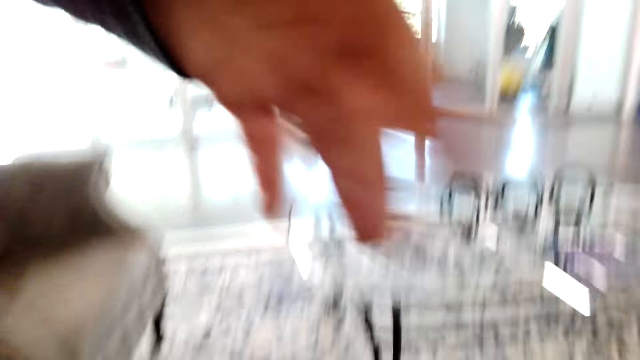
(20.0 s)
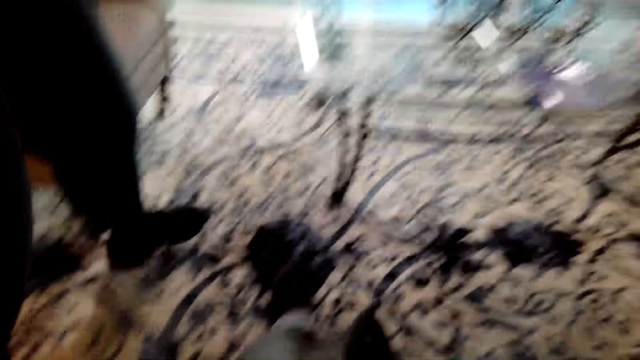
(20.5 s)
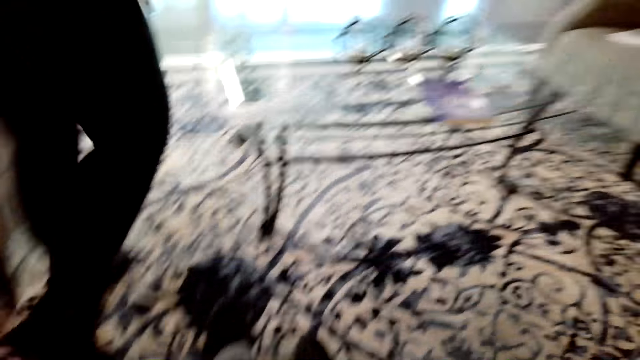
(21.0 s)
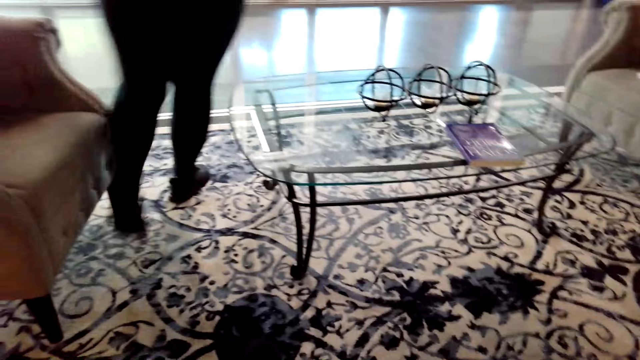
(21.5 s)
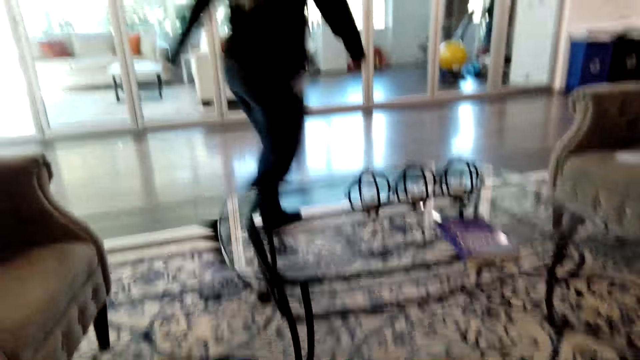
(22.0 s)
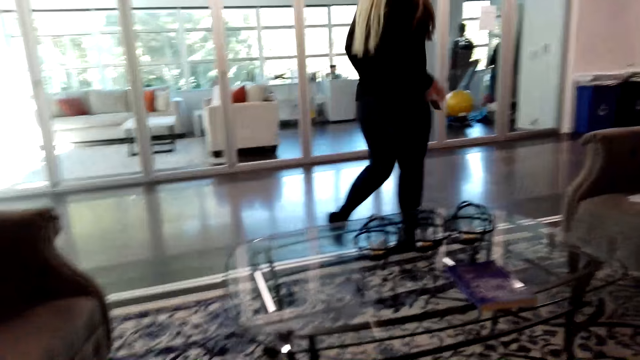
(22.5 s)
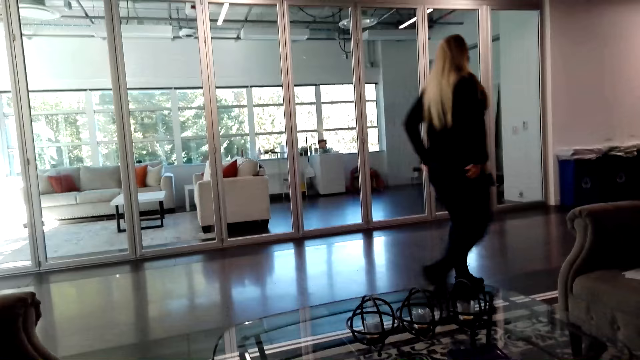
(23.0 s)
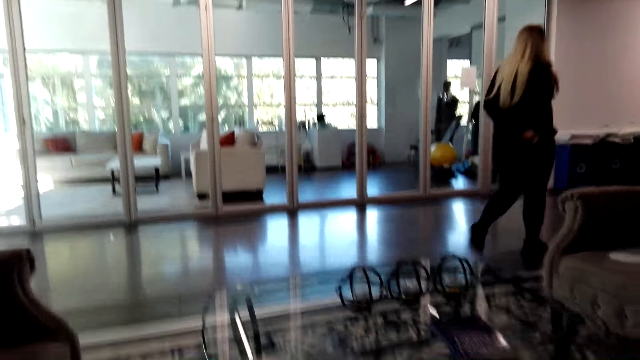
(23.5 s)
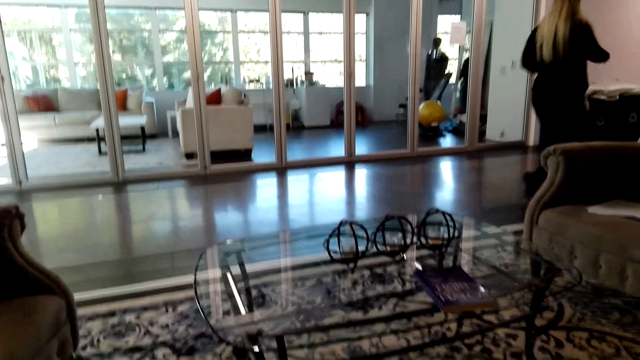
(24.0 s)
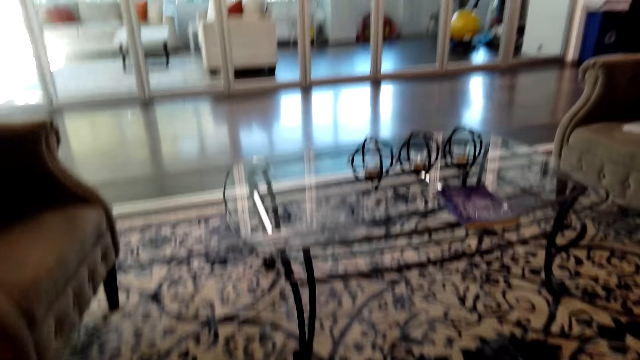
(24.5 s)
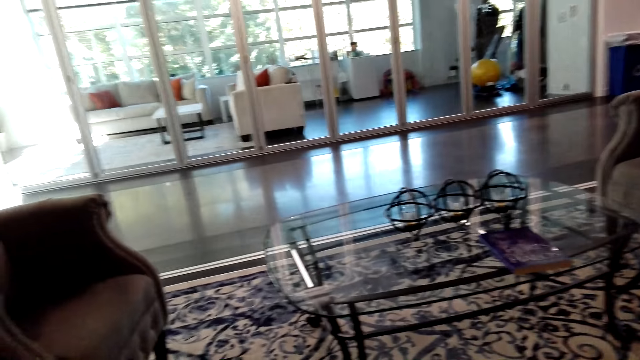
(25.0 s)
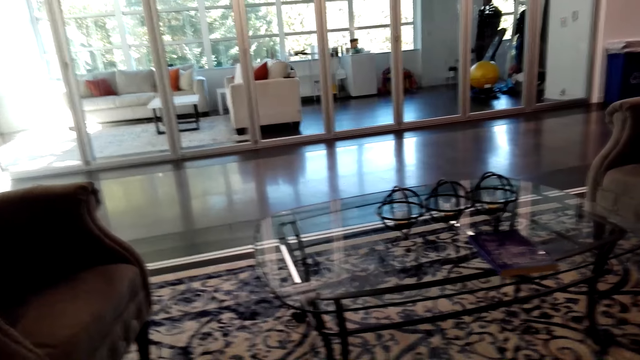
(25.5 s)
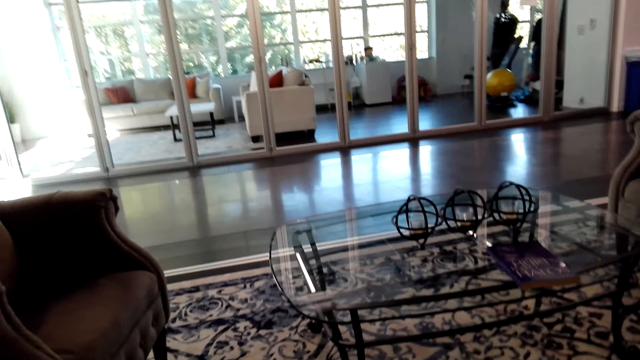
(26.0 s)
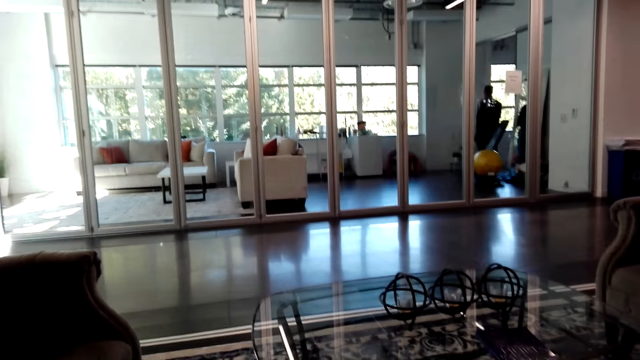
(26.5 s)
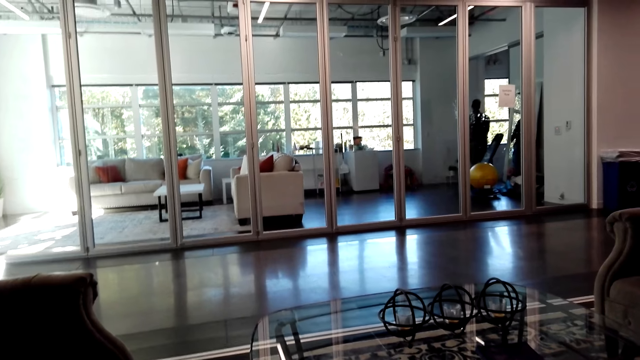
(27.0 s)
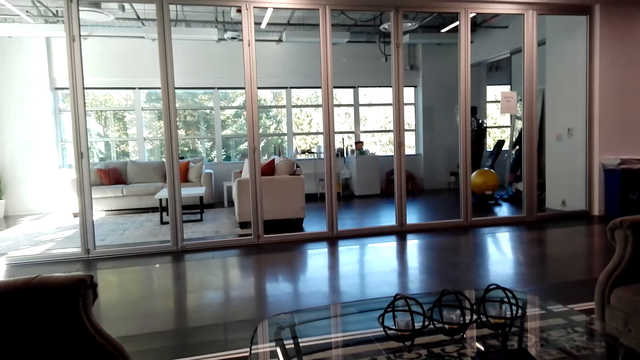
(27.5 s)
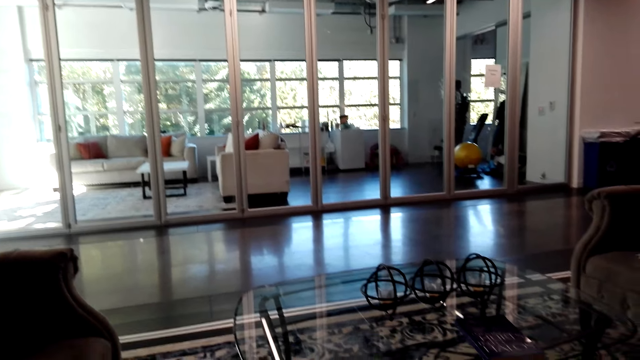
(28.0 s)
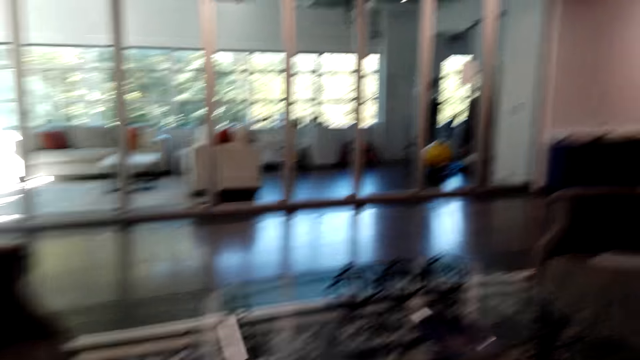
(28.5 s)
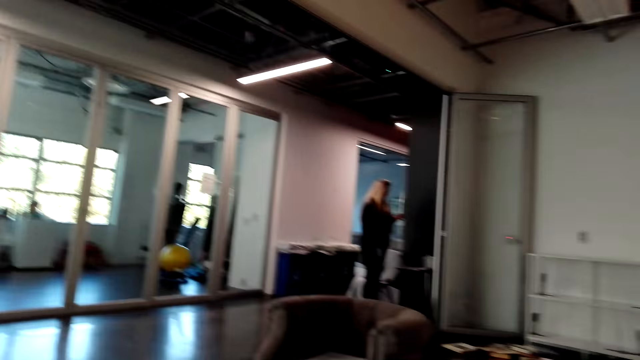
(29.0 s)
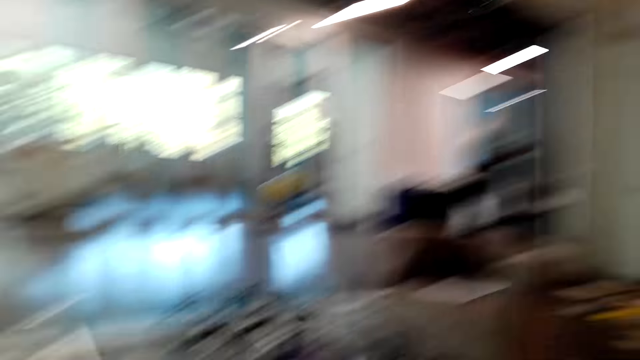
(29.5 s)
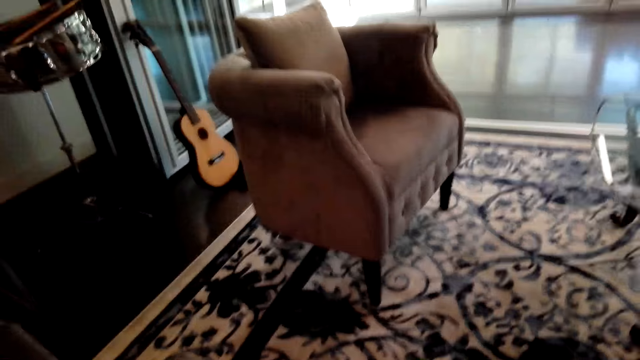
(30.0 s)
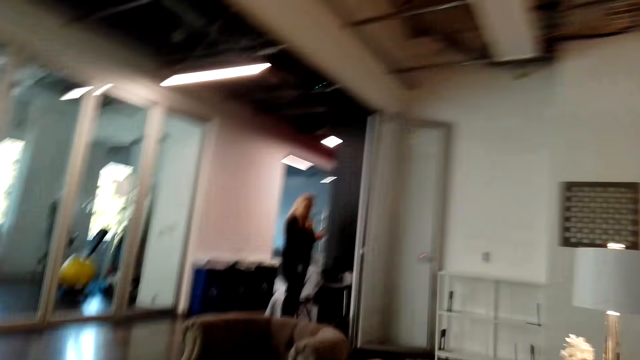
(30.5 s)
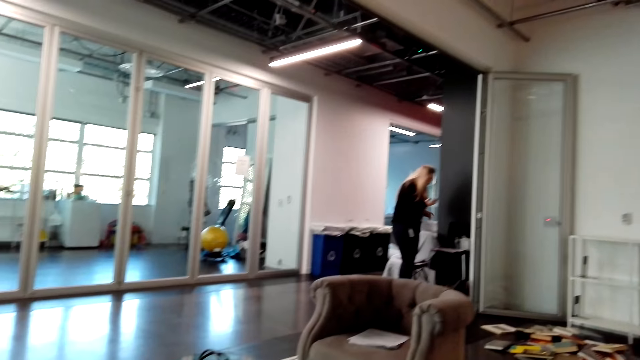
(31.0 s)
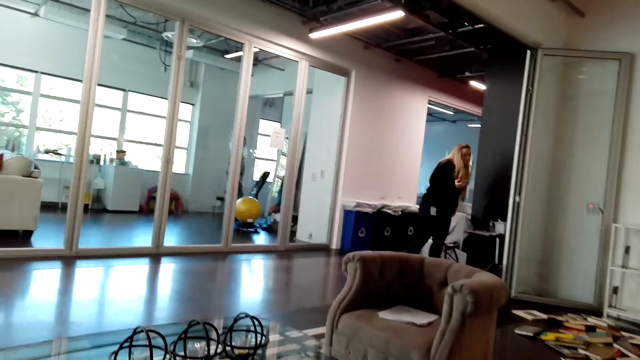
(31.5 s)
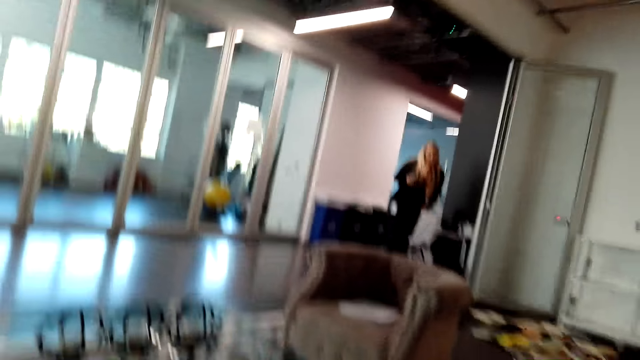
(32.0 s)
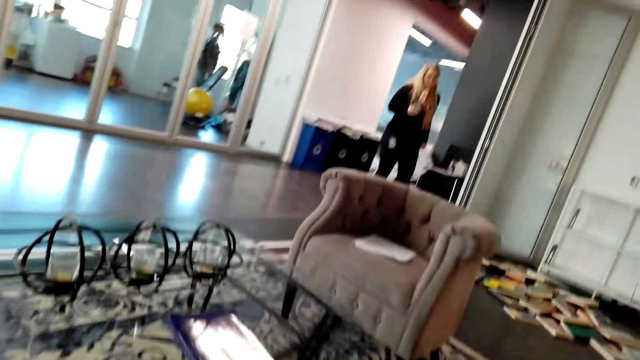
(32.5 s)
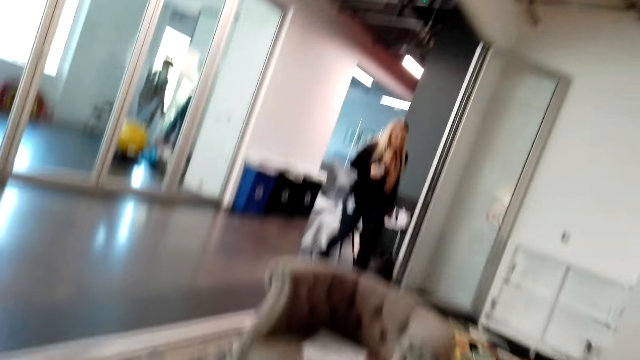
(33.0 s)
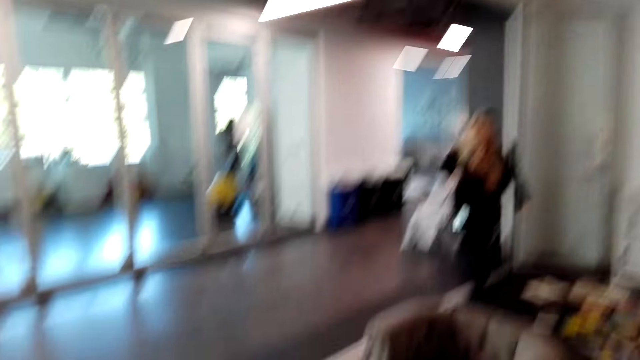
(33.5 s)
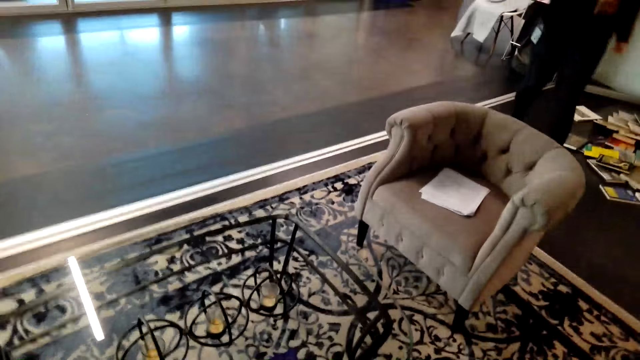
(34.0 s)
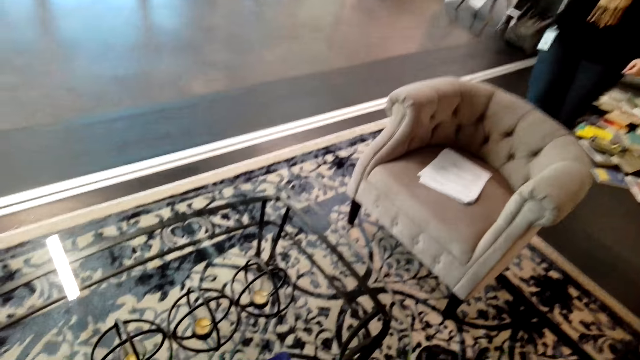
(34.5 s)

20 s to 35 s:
The camera wearer looks around. A person uses a phone. The camera wearer walks around.

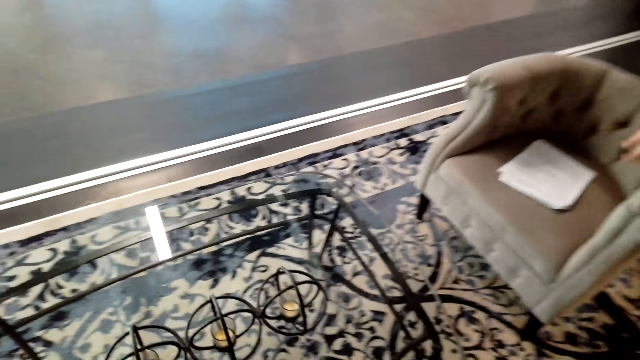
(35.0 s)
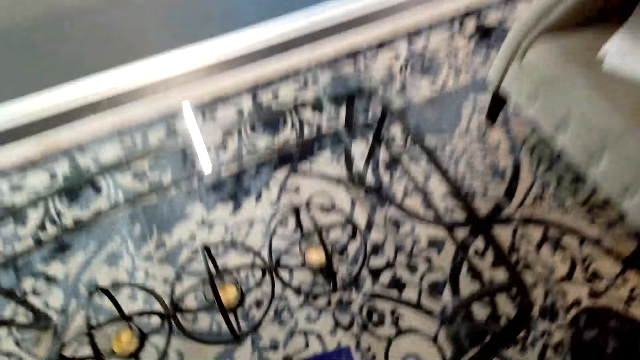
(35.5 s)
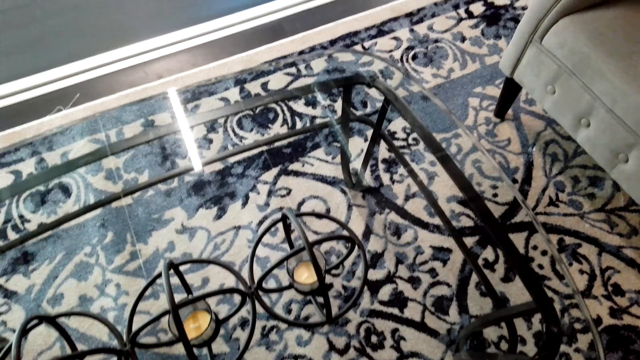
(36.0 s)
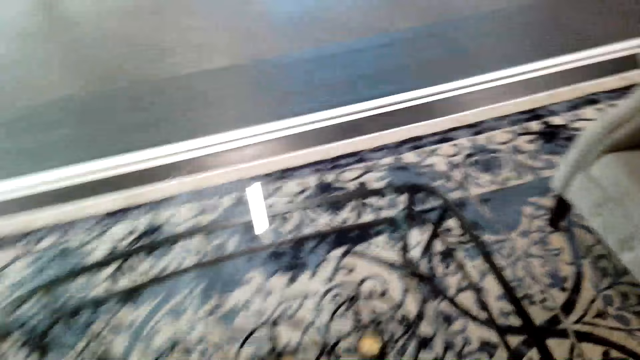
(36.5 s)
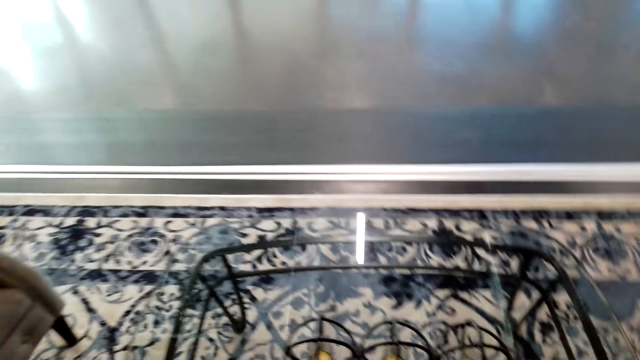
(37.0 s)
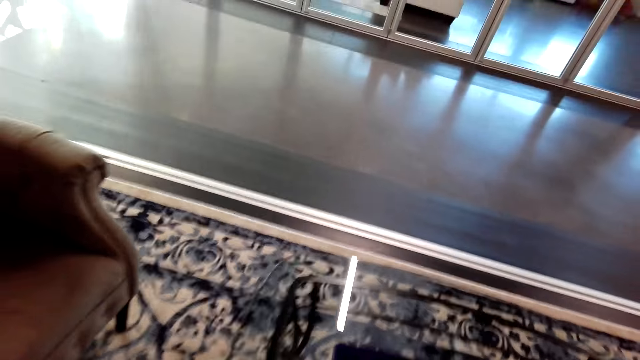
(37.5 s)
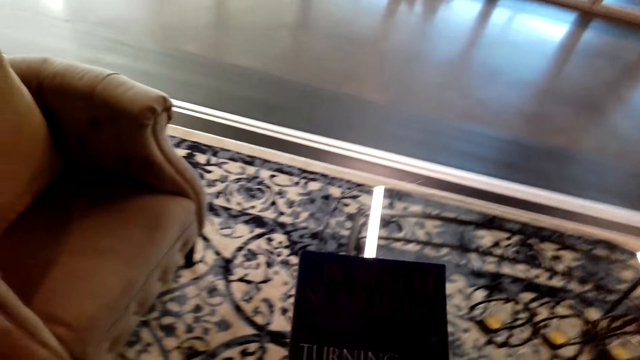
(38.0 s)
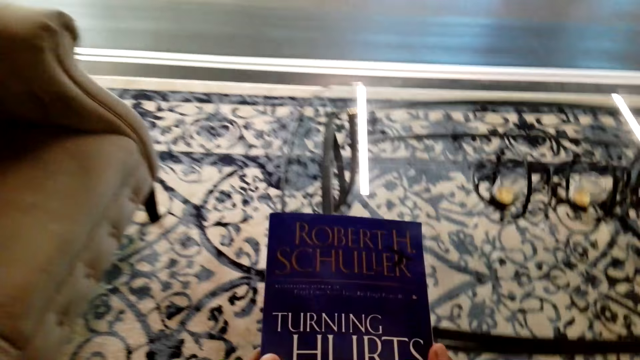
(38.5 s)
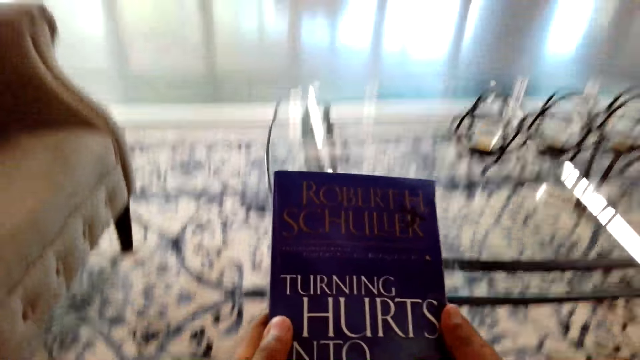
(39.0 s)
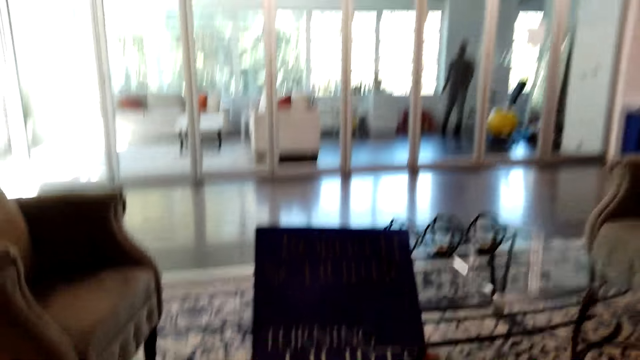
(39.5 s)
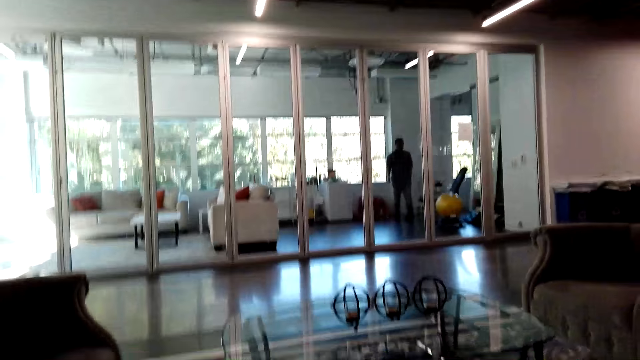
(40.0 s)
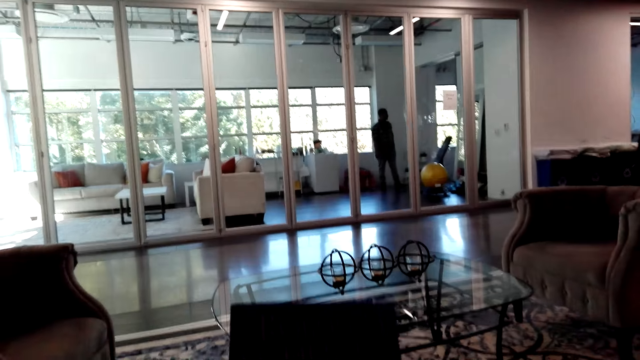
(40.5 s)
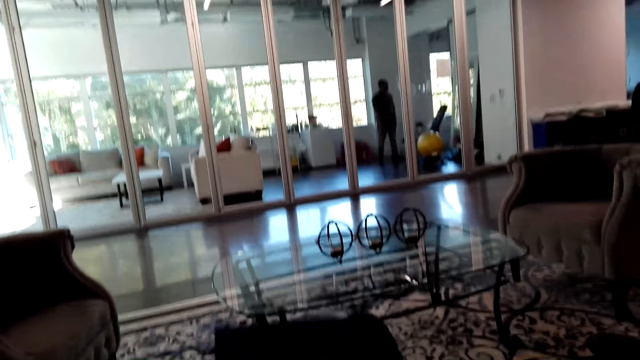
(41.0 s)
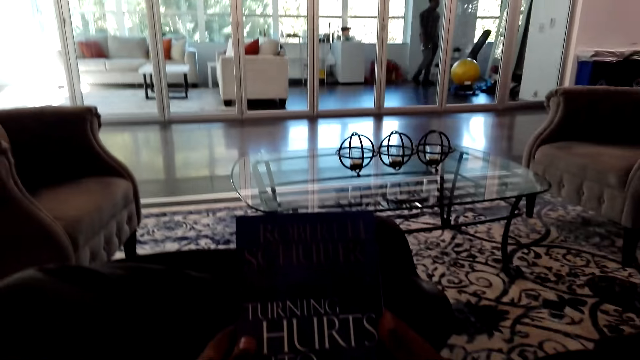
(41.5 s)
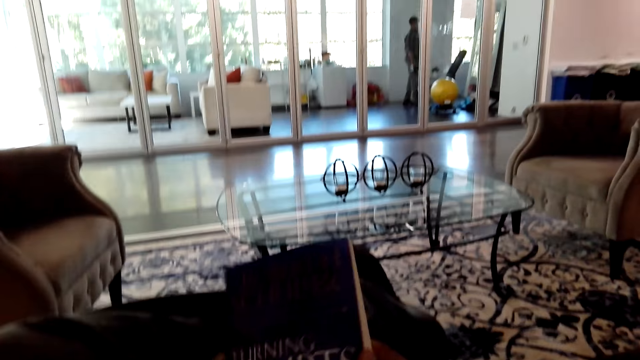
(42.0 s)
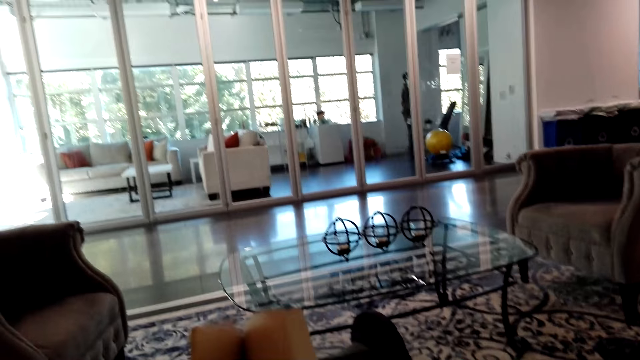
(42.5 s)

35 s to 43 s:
A person picks up a paper. The camera wearer picks up a book. They hold the book. They sit down with the book. They open the book.
